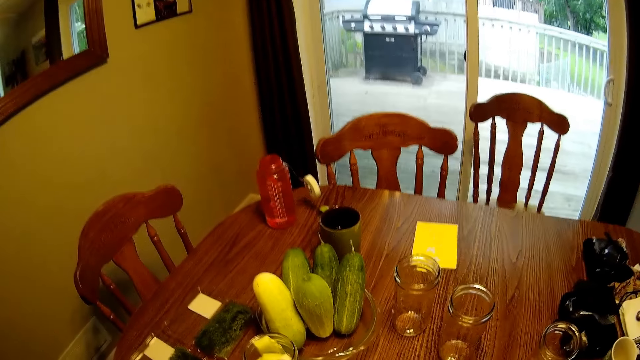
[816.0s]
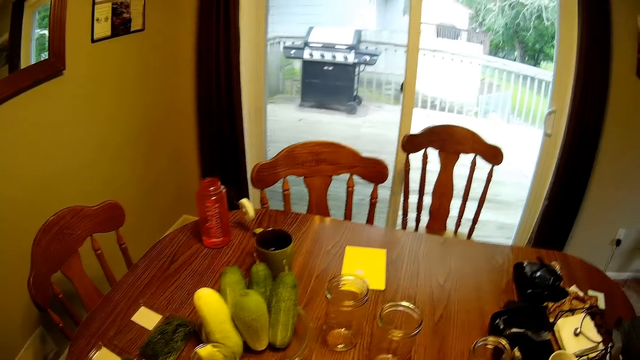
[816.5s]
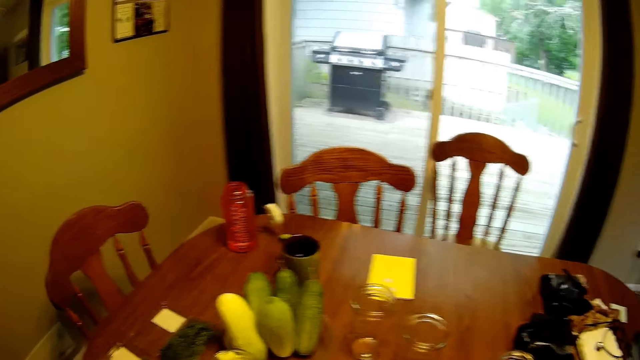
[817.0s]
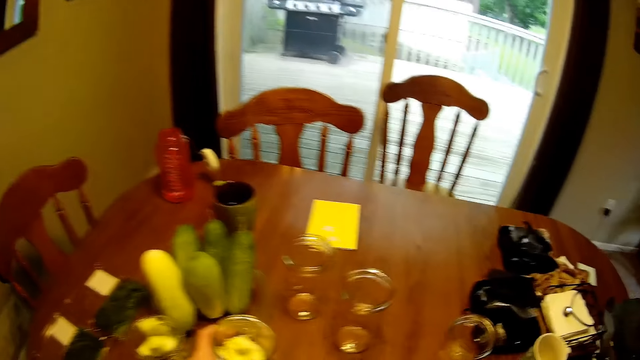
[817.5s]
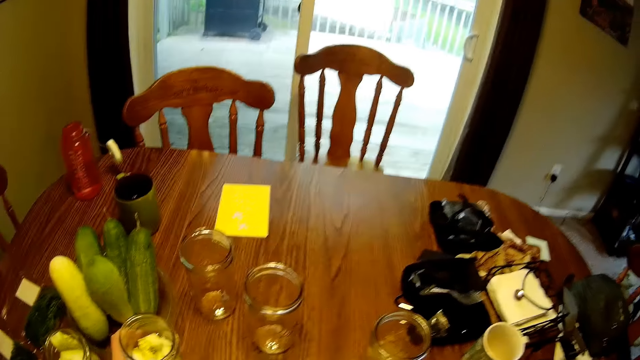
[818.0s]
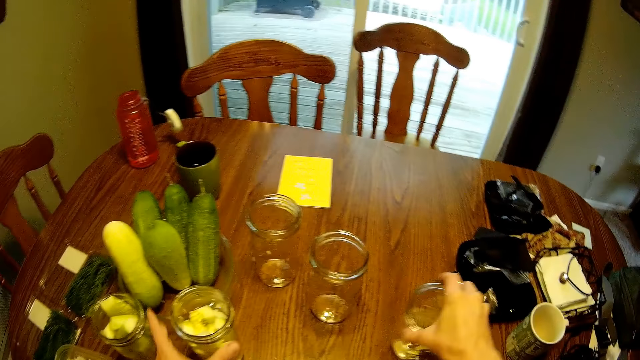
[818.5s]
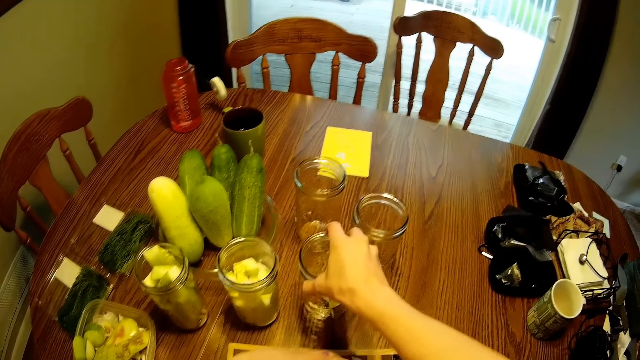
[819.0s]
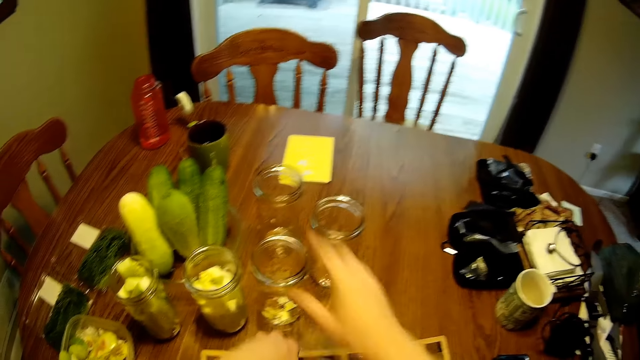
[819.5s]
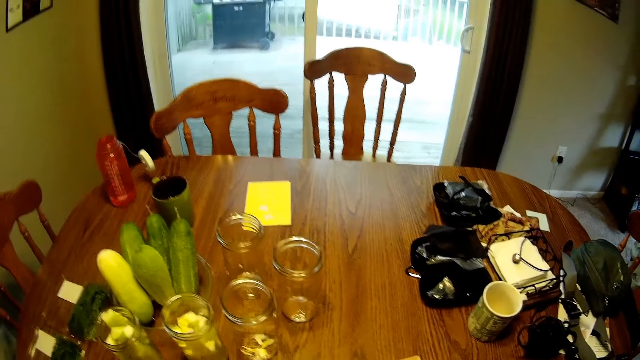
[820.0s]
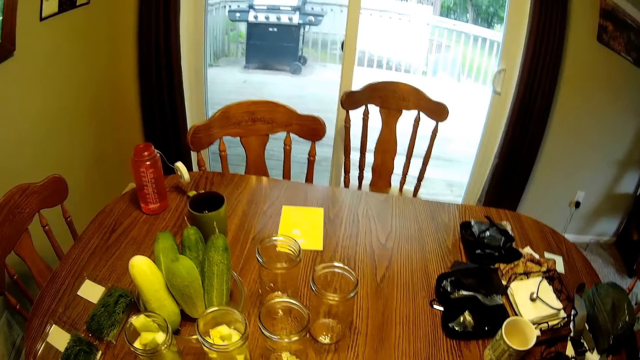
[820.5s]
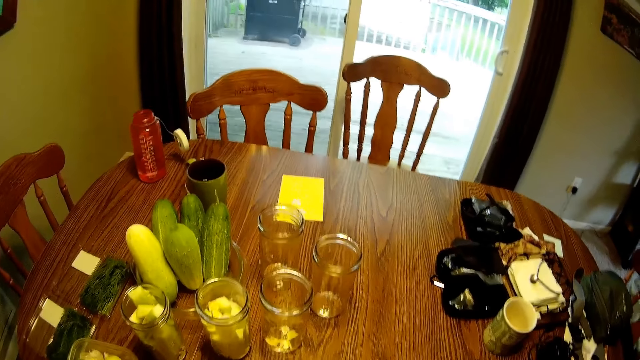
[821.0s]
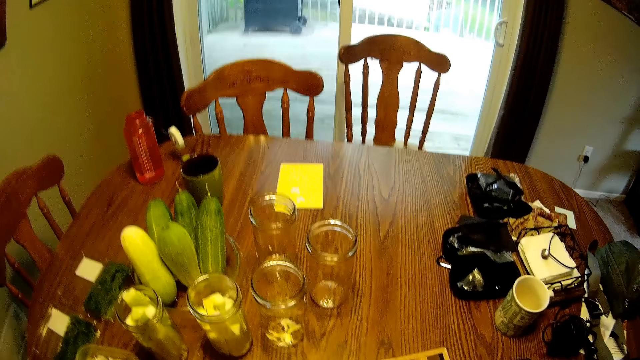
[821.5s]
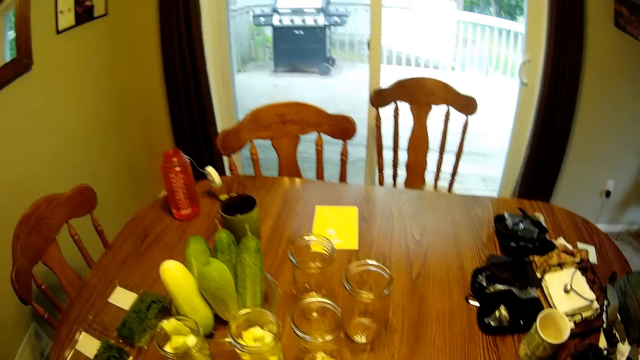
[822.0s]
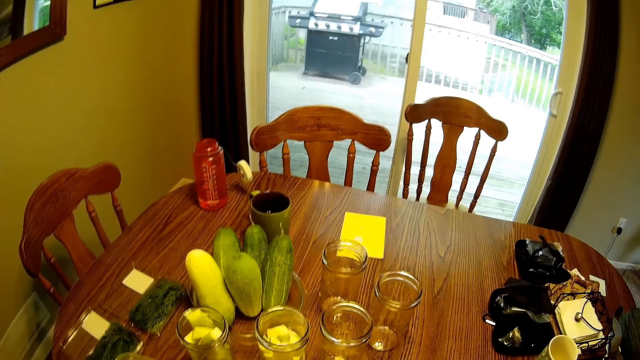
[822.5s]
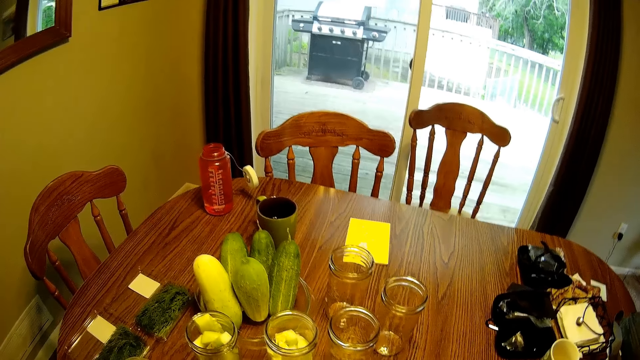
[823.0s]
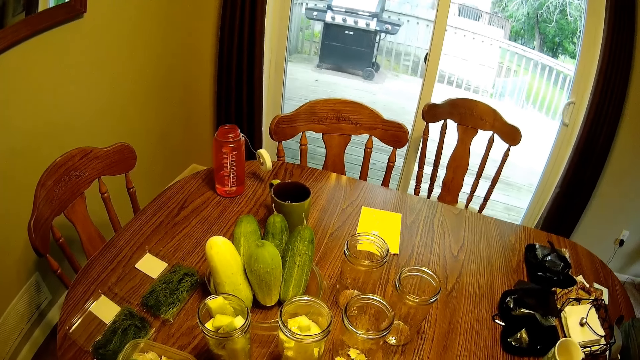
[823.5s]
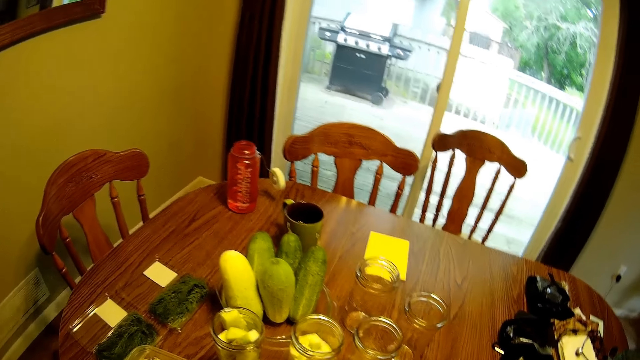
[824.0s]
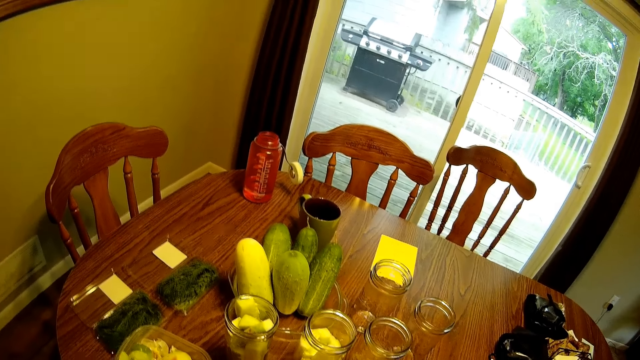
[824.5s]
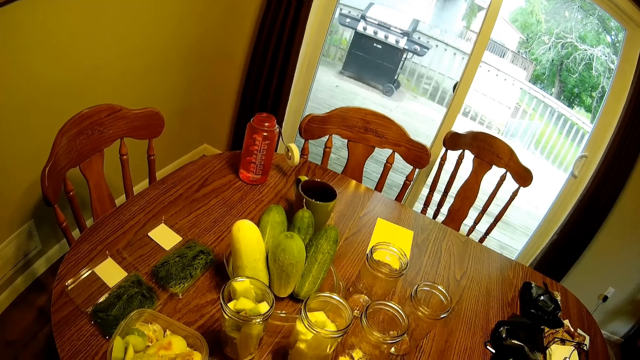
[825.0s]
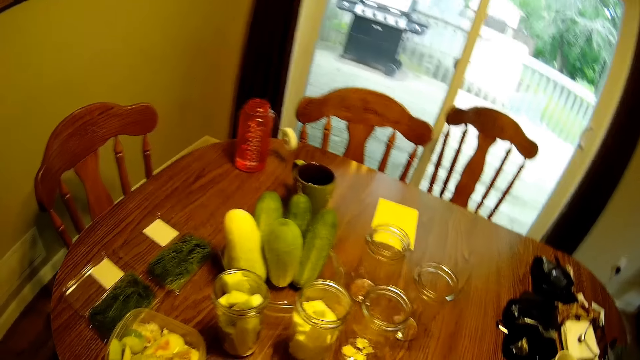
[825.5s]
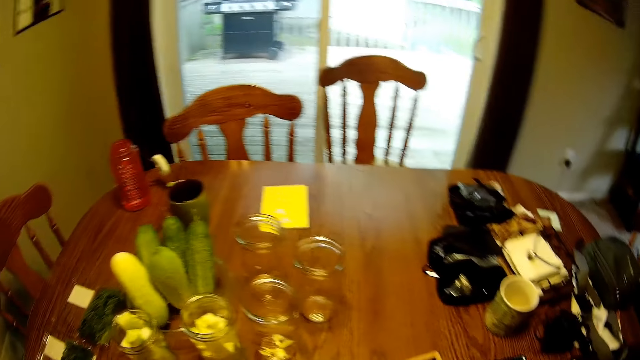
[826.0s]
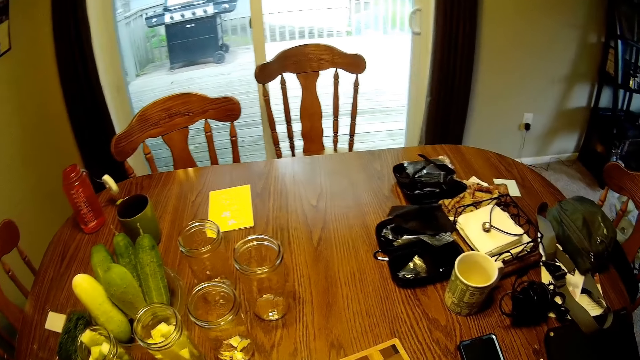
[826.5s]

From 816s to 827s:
The camera wearer puts the fruit in the glass. They drop the glass jar on the dining table. They move another glass jar closer to the dining table. They pick up the glass. They place the glass on the table.

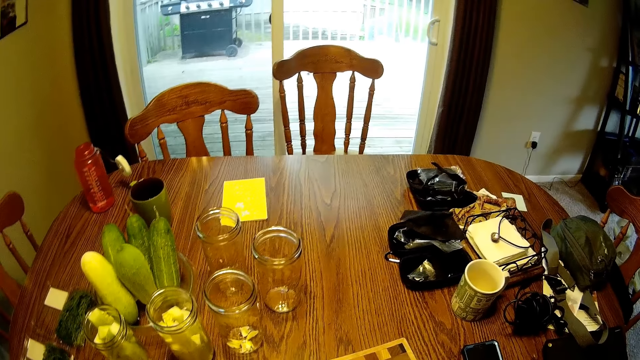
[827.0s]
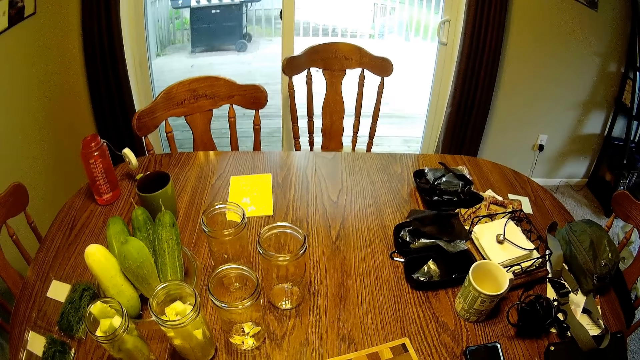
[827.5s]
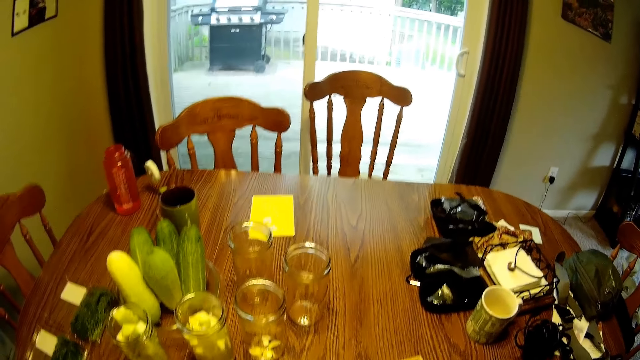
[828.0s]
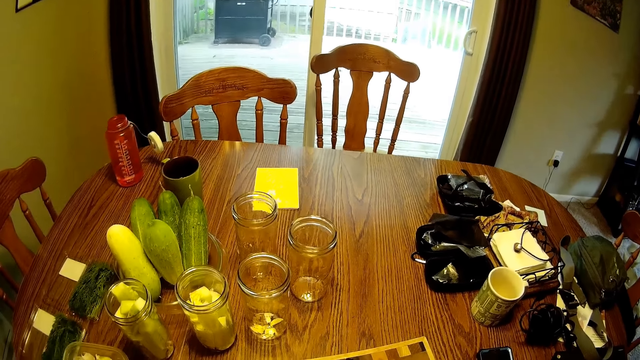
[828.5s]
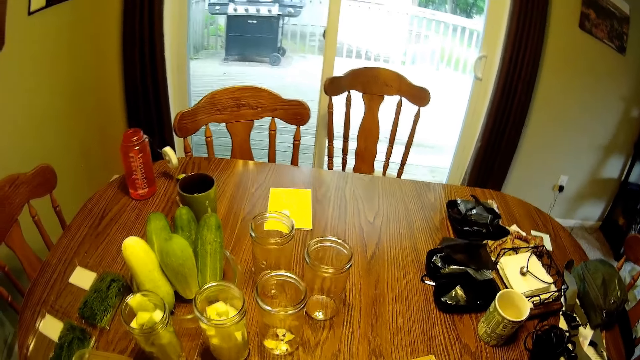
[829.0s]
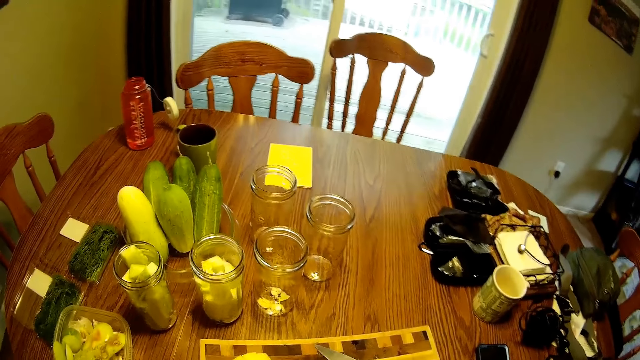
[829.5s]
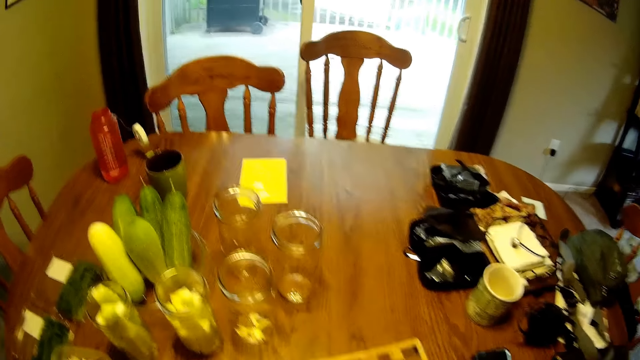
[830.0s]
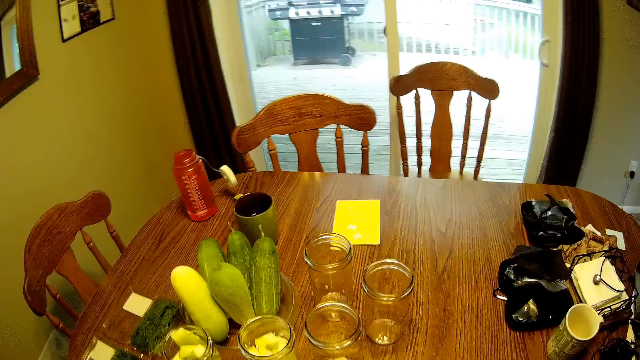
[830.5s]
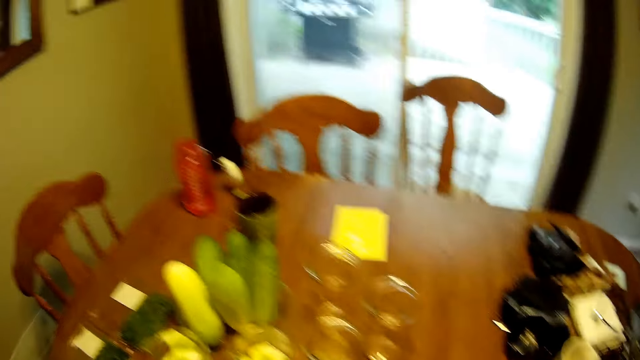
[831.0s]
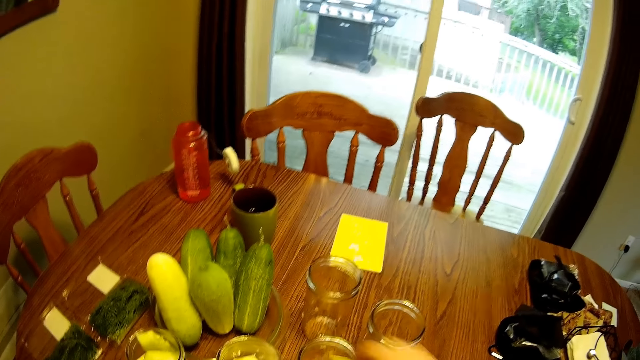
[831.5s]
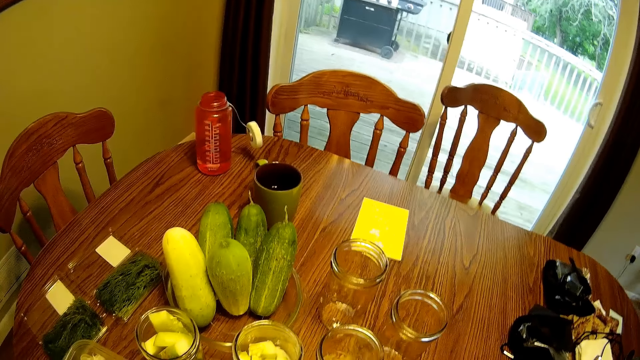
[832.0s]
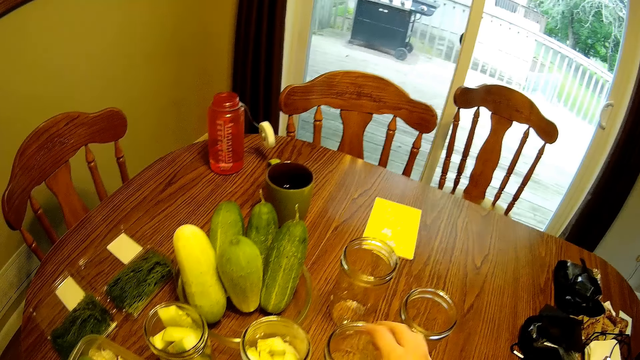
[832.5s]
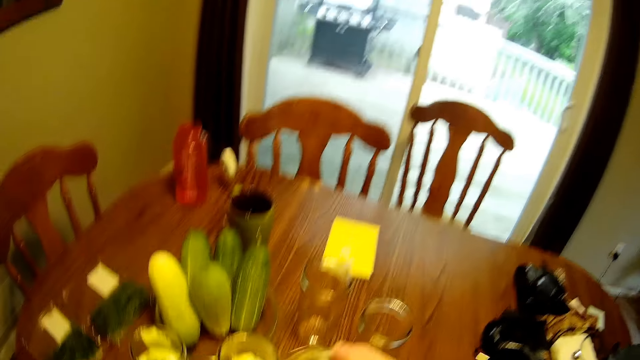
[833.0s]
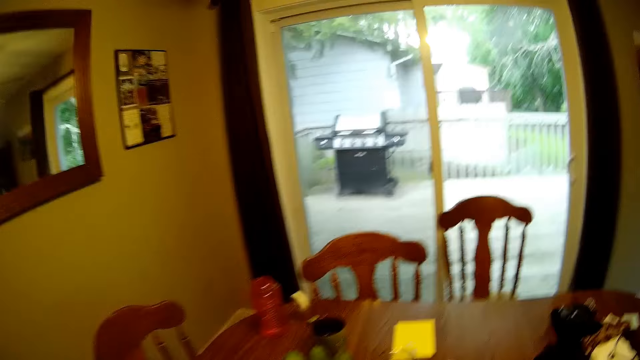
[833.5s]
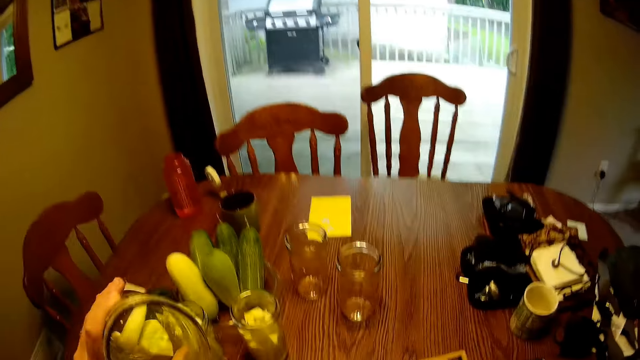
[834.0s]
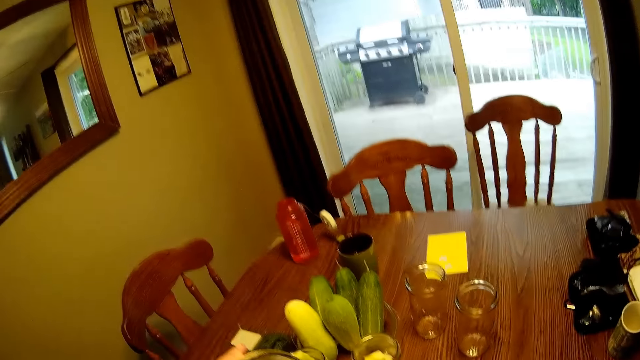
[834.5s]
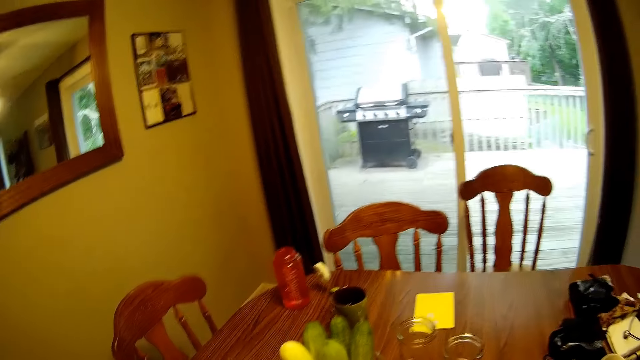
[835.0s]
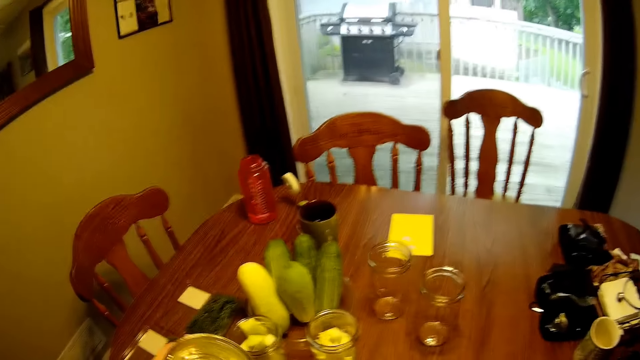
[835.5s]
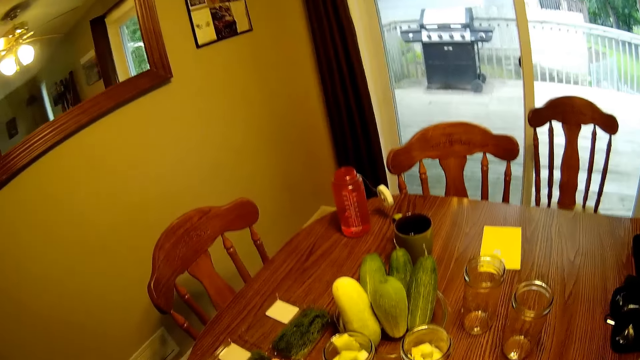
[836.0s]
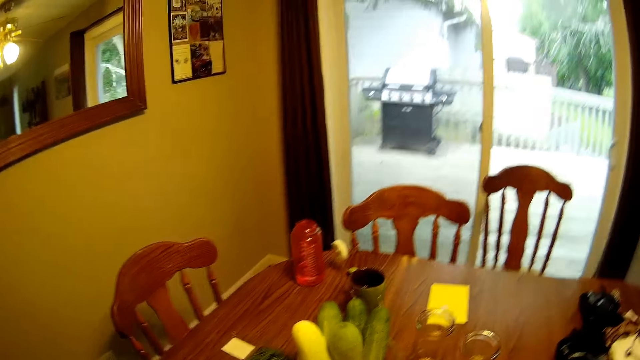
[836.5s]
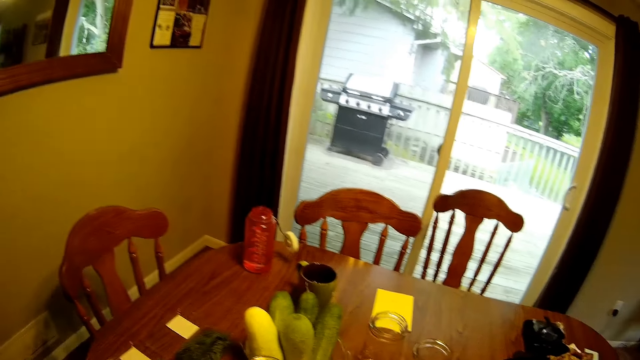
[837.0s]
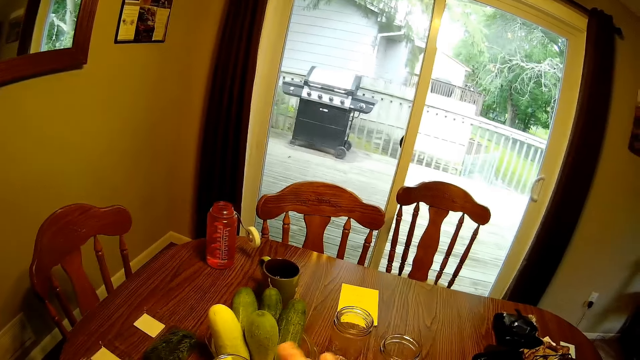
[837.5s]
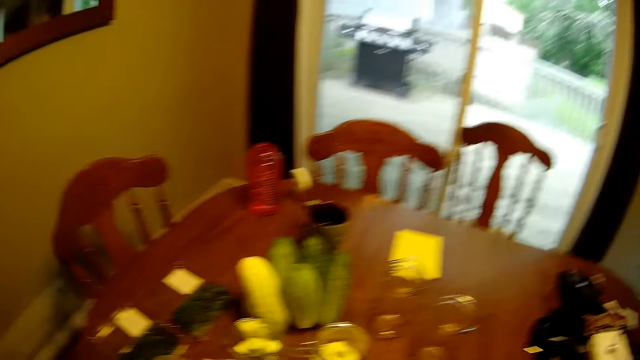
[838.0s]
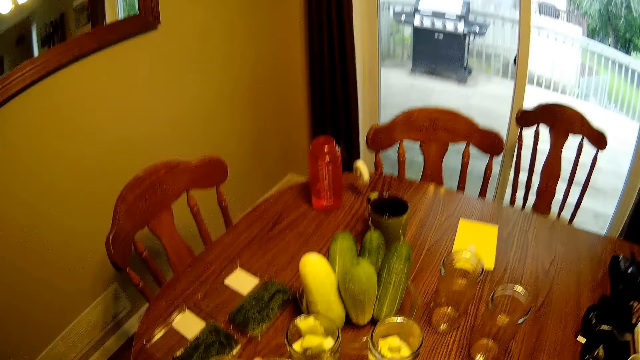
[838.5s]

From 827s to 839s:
The camera wearer drops fruit in the second glass jar repeatedly. They lift the second glass jar from the dining table. They hold the glass jar. They look into the second glass jar. They look around the room.
